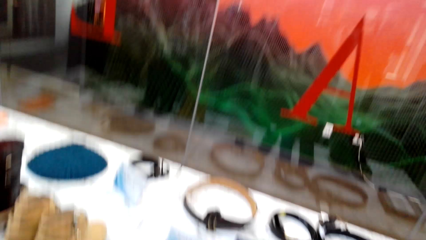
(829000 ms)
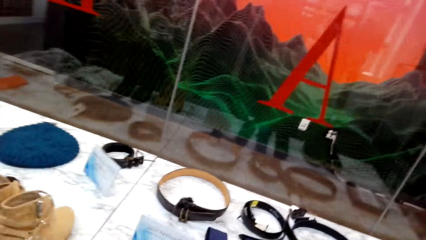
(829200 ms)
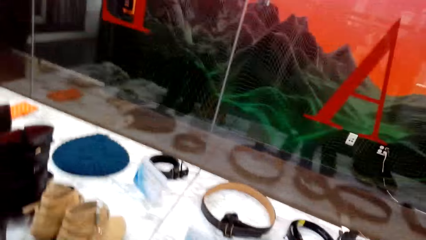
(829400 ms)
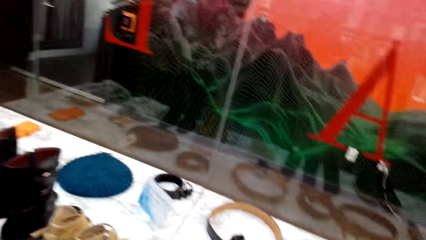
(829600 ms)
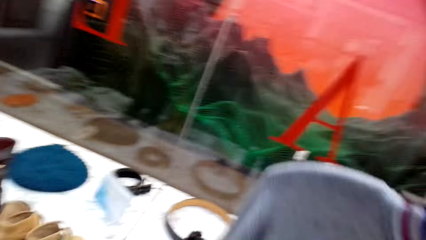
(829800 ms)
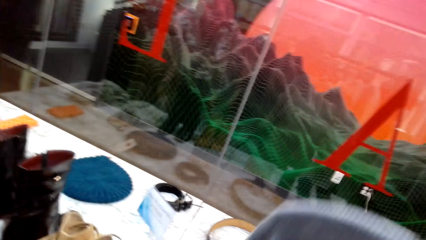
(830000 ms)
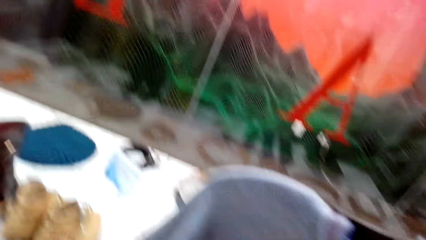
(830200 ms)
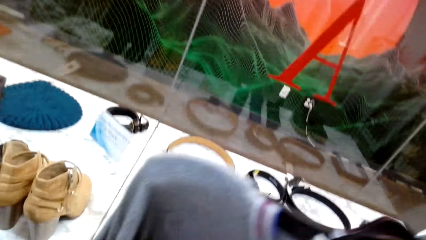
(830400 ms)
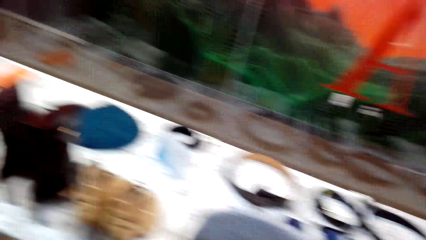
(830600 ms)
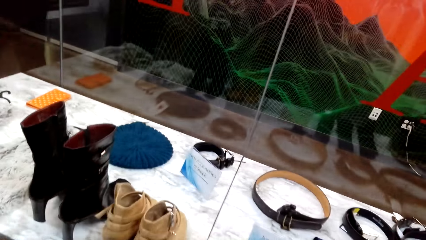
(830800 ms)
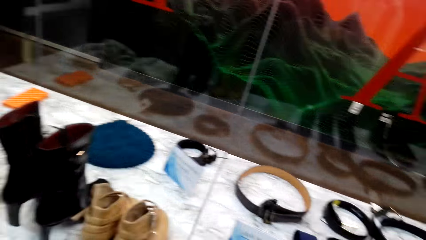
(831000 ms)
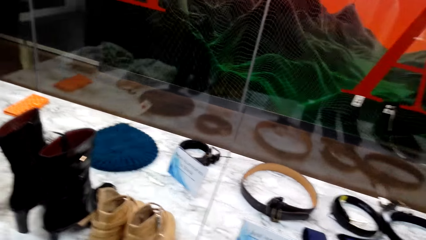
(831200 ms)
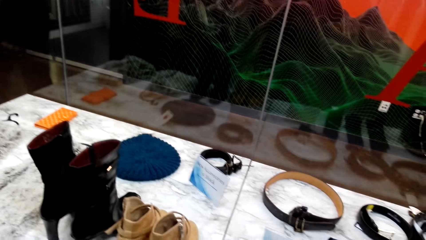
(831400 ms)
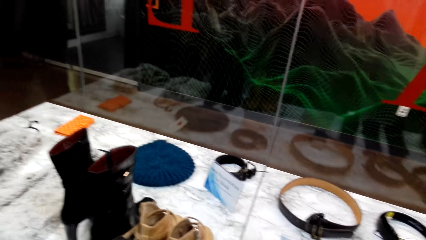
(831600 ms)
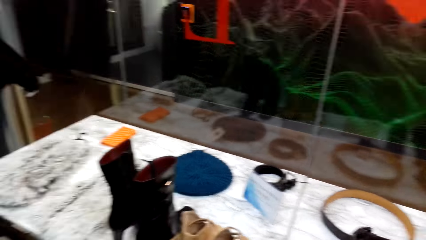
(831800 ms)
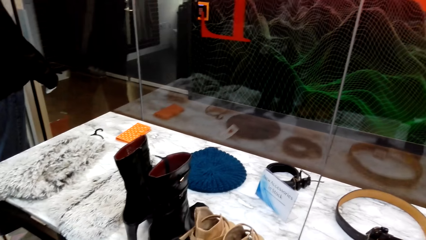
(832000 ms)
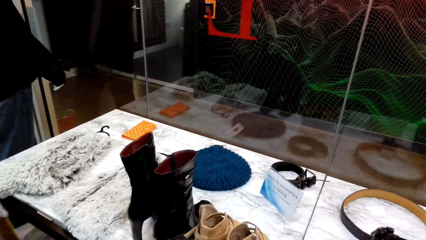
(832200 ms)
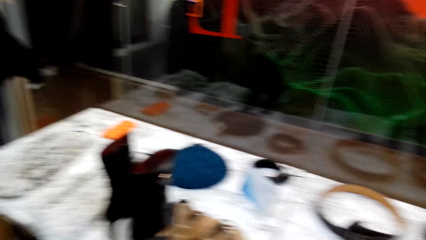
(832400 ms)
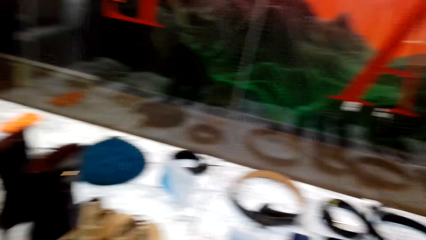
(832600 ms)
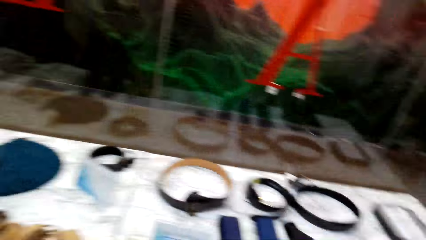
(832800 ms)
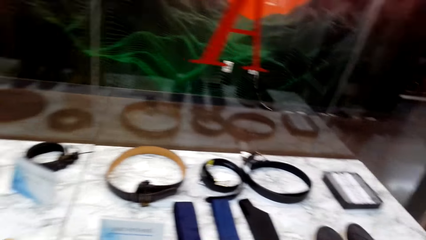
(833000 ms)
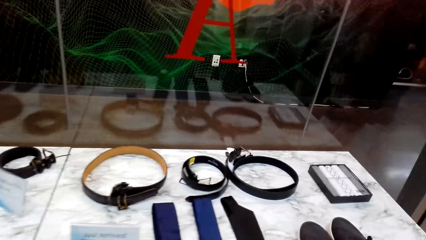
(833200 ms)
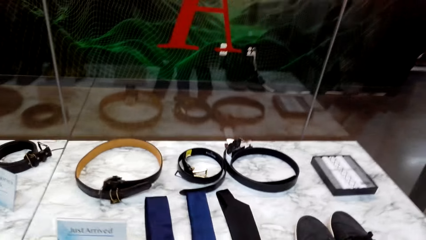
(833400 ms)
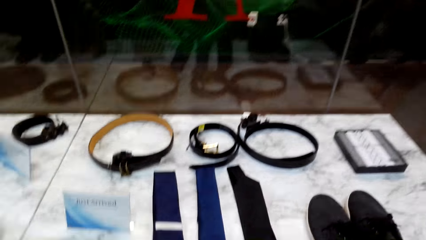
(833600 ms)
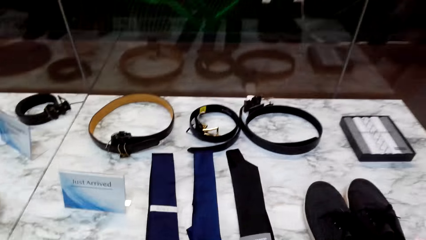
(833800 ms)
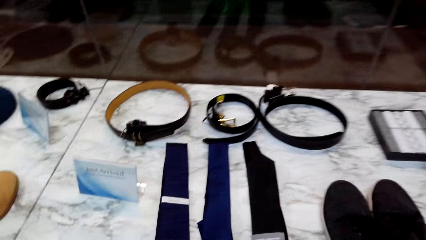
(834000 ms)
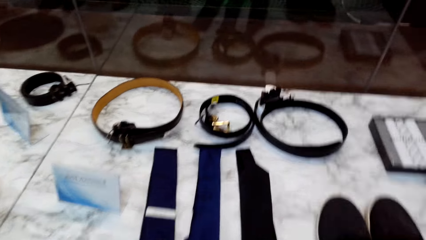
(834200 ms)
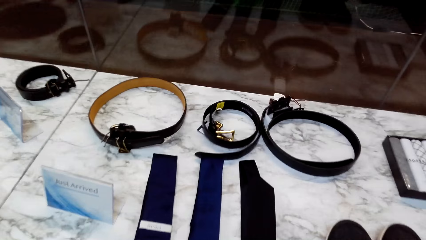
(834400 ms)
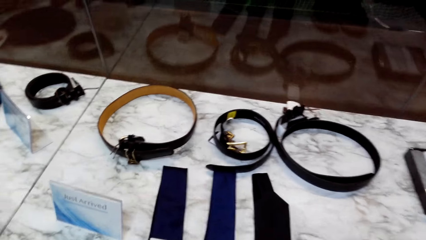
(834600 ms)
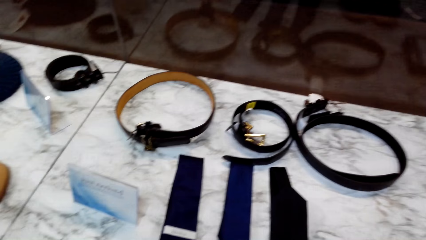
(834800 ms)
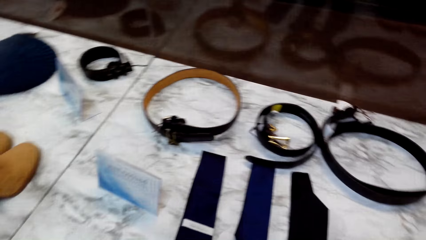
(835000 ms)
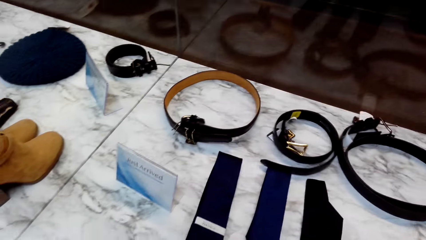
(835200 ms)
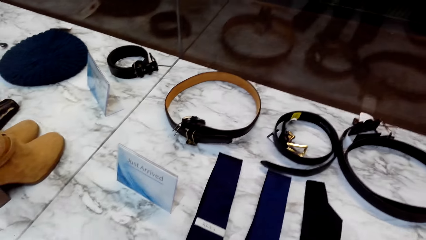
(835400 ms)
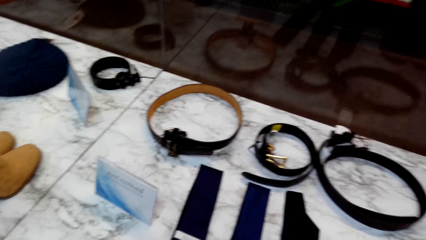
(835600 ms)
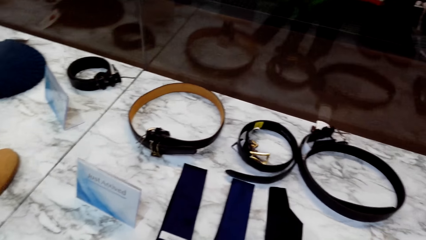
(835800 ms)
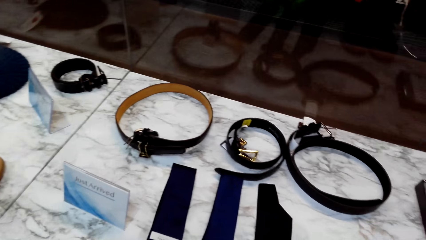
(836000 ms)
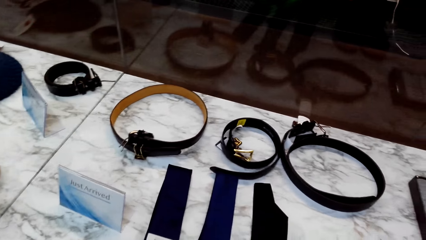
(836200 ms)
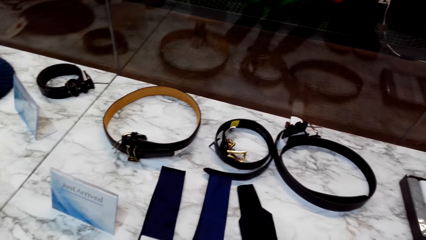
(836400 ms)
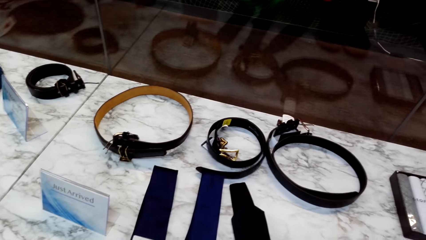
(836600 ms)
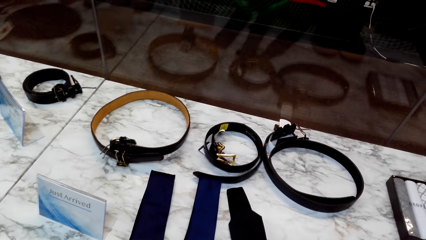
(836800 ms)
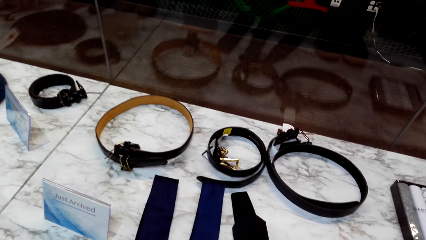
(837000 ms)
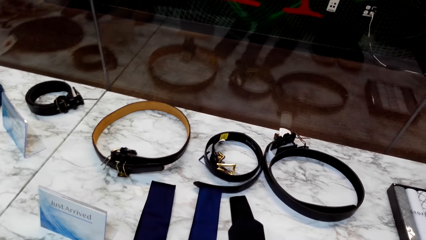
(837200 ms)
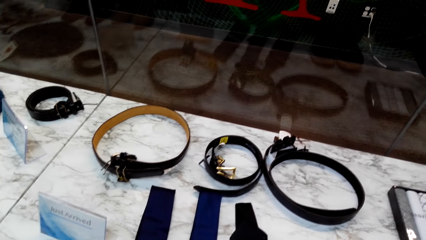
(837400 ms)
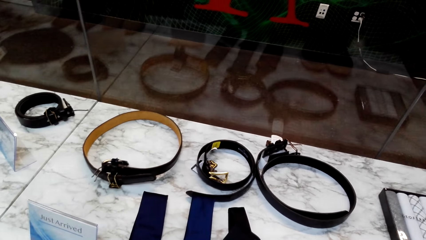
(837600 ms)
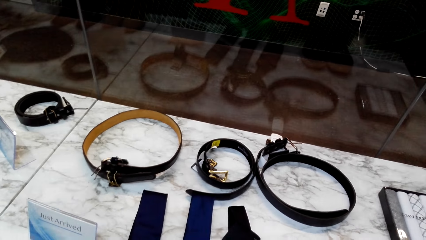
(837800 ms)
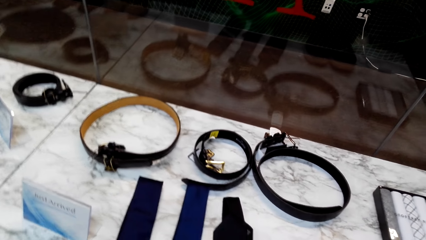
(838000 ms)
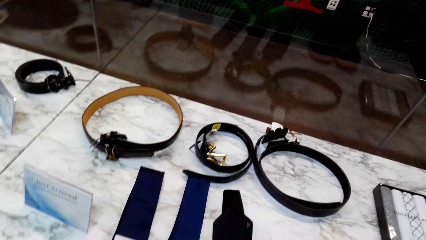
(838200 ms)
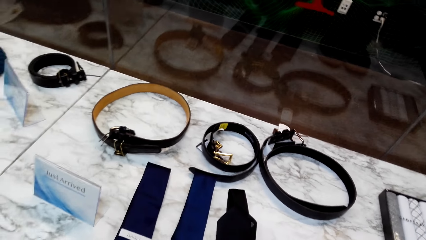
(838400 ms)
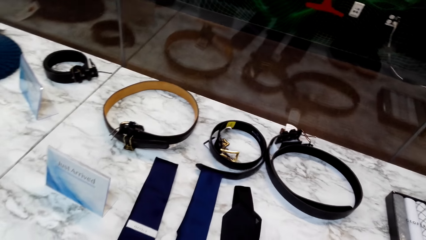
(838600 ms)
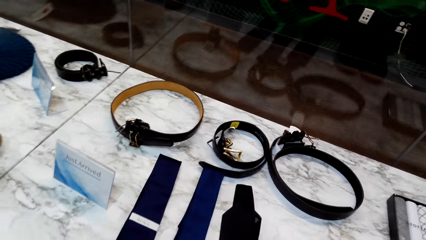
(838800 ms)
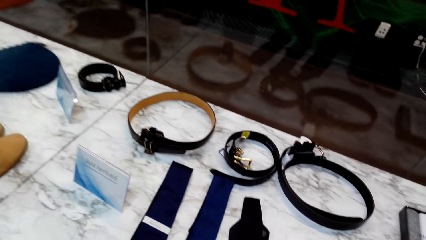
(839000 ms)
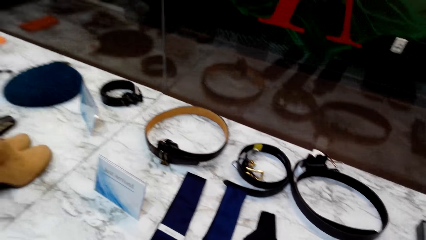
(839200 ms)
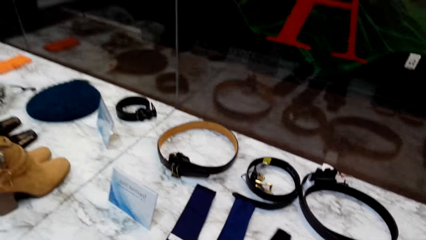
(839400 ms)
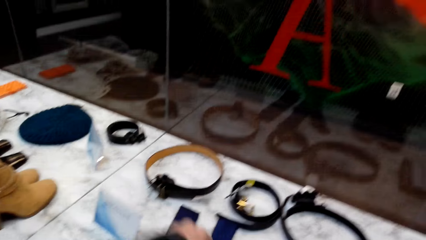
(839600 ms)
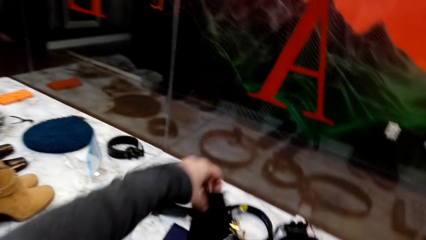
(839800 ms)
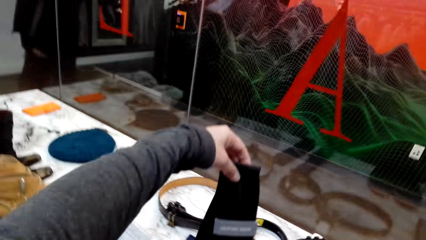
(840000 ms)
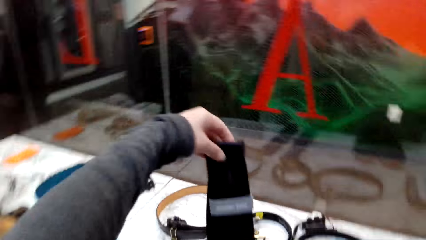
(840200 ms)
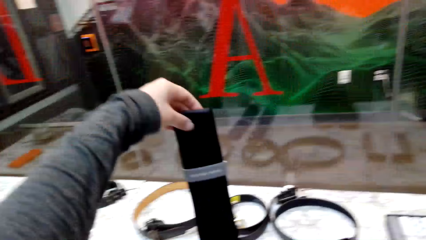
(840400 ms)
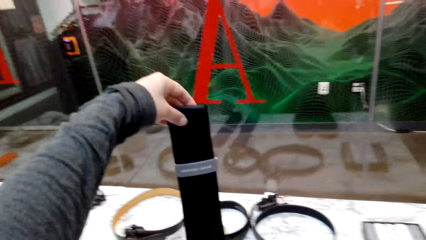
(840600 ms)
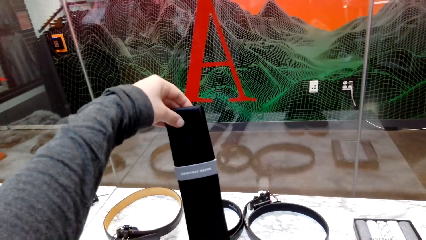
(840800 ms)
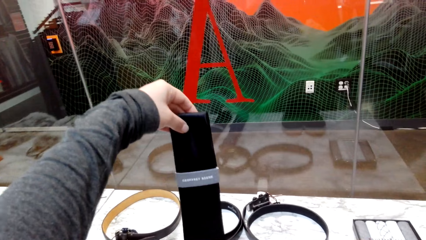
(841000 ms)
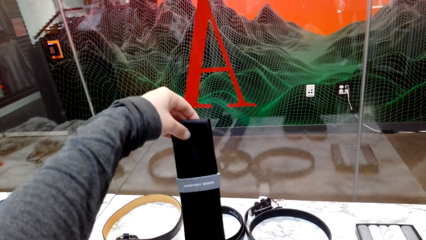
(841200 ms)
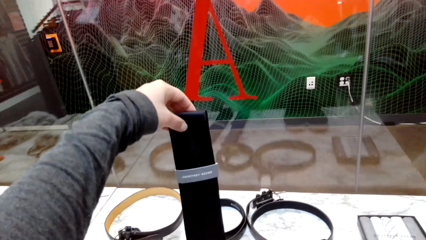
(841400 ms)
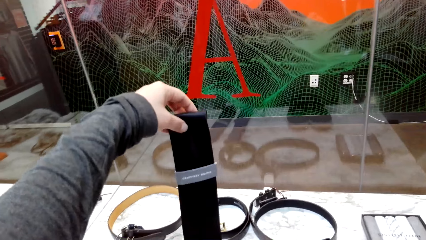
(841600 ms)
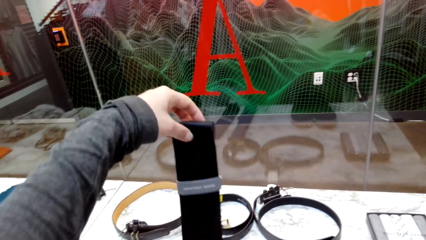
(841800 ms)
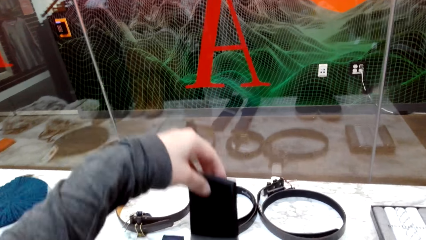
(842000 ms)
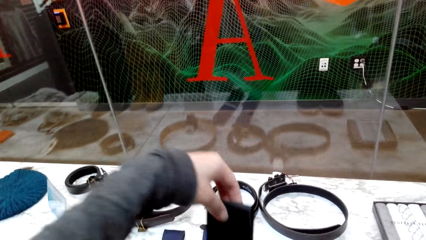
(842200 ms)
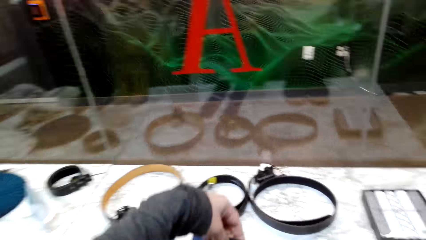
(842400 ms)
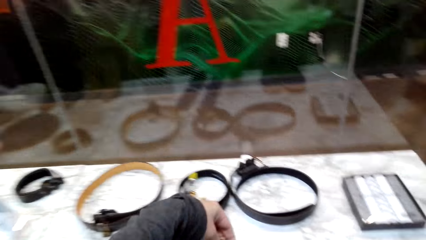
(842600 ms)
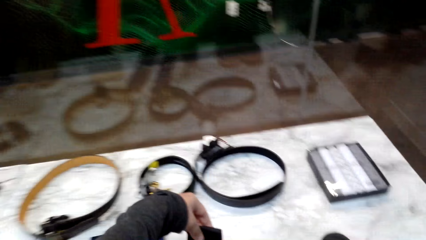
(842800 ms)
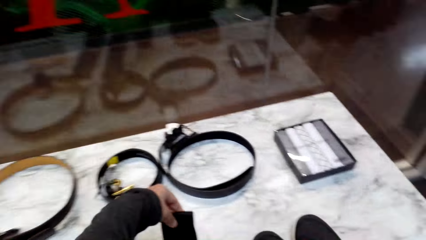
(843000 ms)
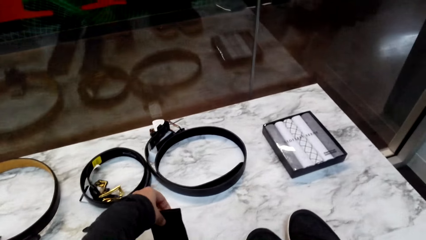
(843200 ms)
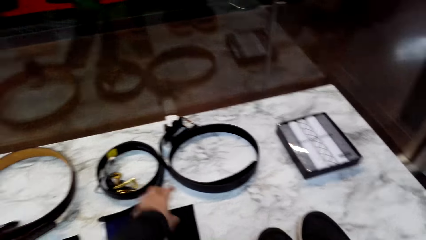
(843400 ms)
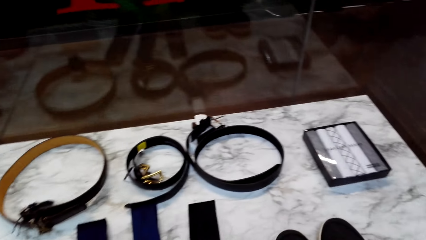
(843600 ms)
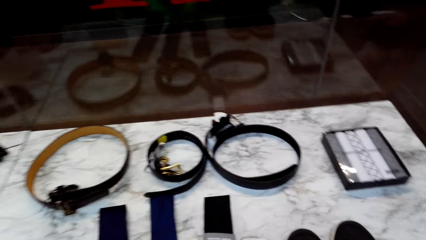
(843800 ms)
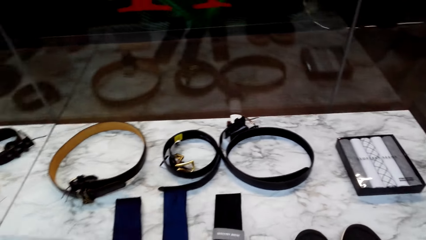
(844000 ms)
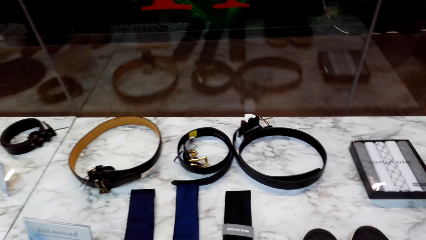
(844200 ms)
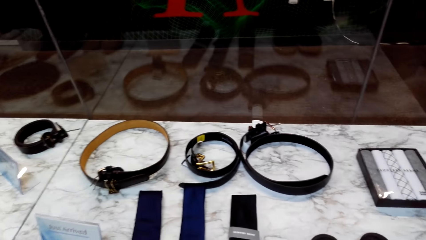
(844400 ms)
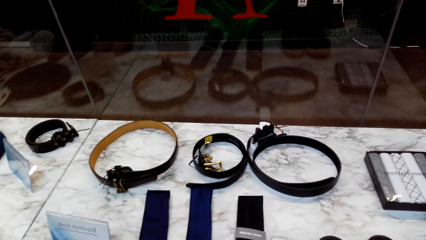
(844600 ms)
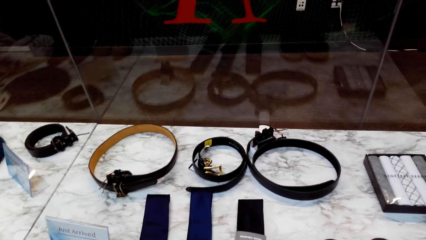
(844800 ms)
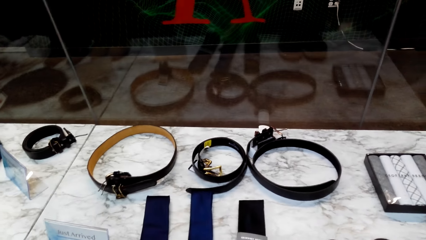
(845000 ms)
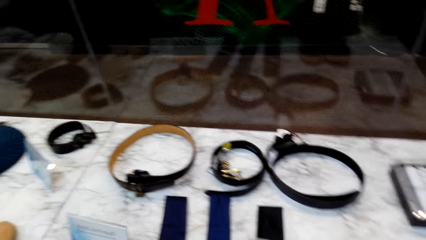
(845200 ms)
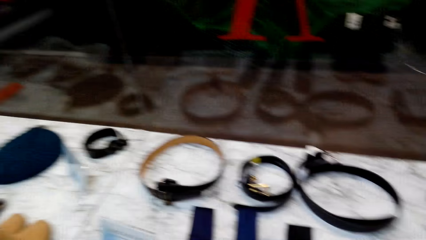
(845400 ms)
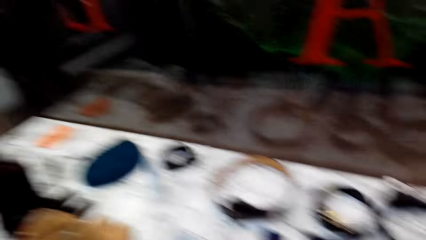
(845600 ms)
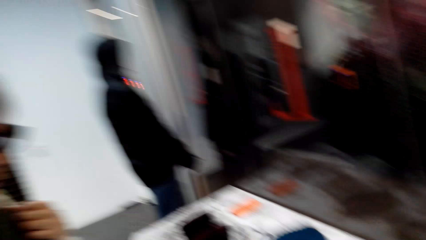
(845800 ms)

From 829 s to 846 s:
The camera wearer lifts a cloth. They move a tie. They look at the tie. They lift the tie. They place the tie on the table.
